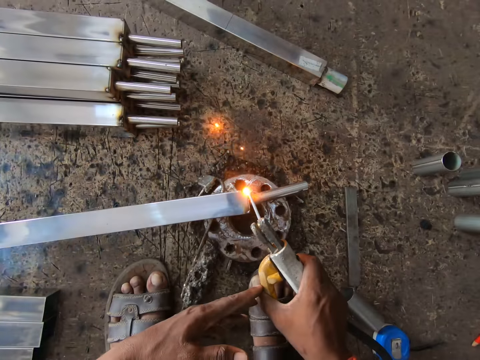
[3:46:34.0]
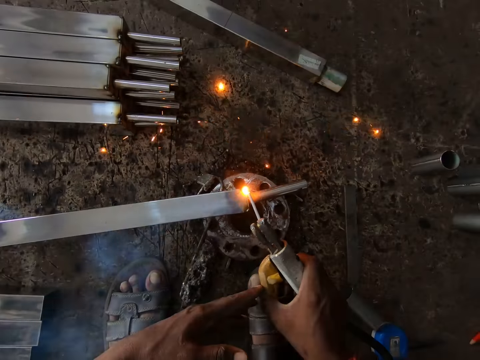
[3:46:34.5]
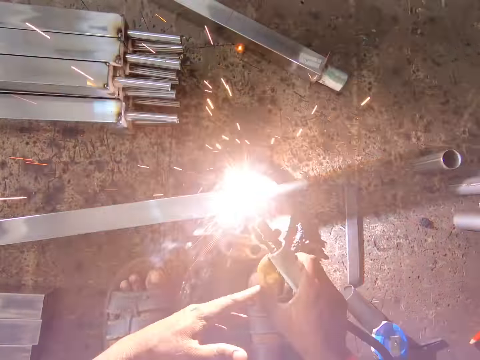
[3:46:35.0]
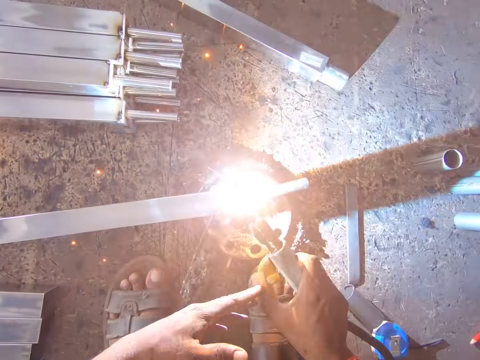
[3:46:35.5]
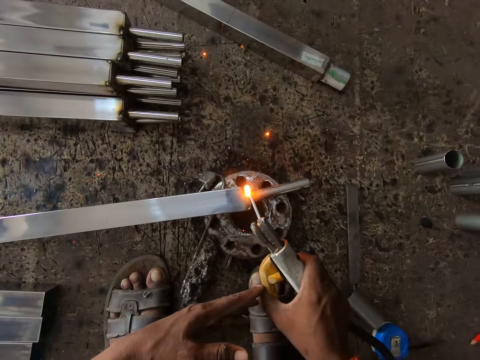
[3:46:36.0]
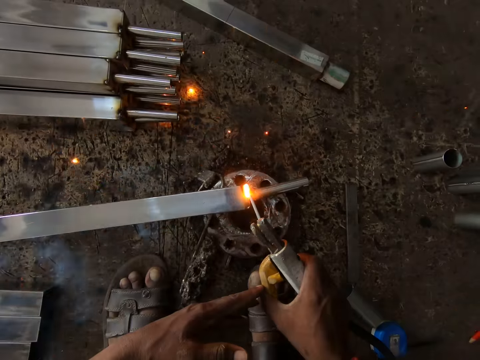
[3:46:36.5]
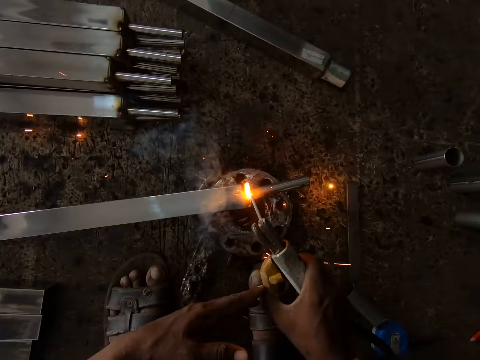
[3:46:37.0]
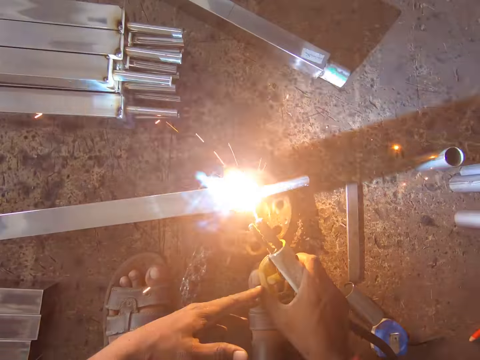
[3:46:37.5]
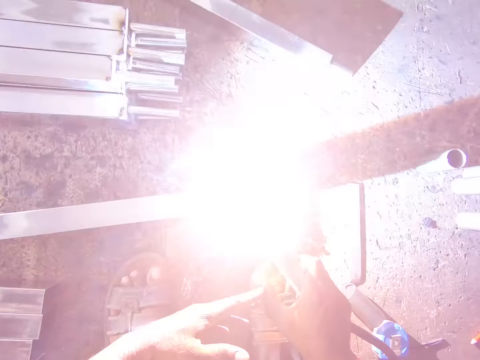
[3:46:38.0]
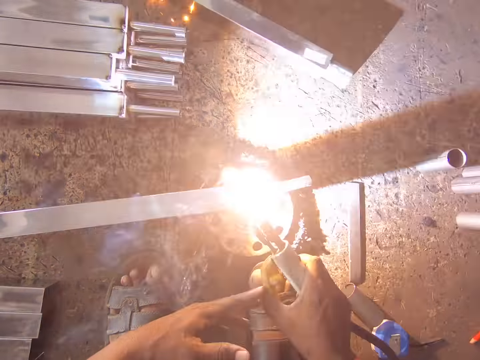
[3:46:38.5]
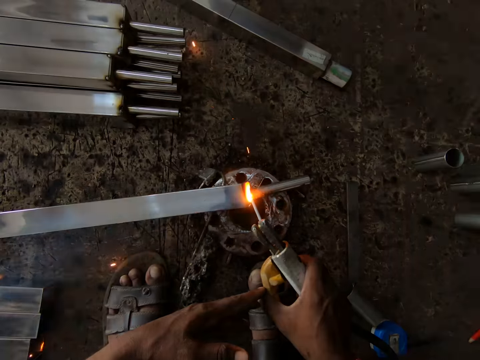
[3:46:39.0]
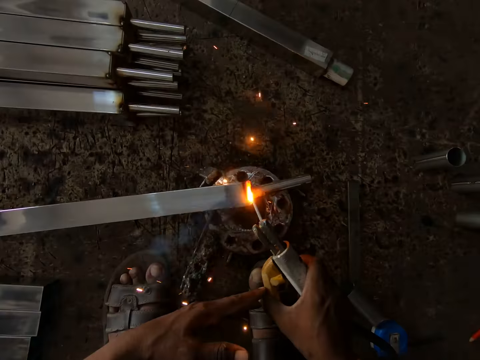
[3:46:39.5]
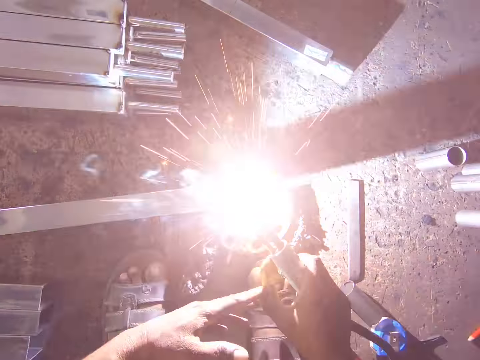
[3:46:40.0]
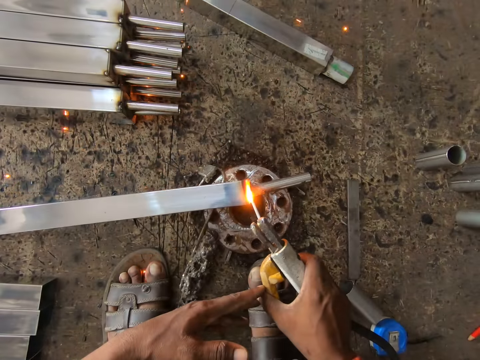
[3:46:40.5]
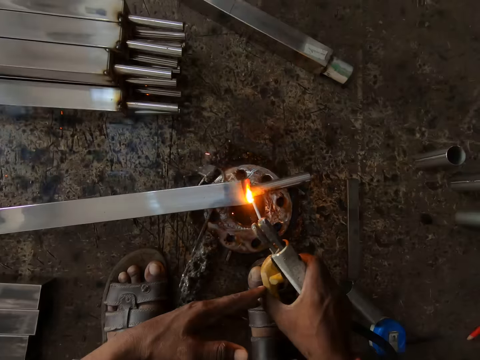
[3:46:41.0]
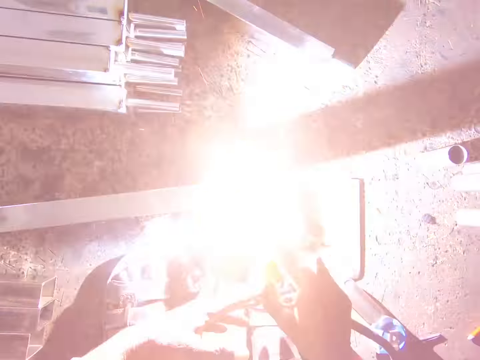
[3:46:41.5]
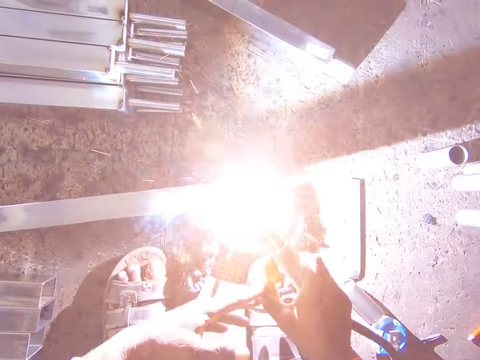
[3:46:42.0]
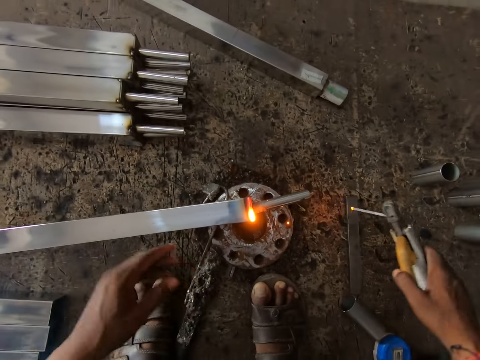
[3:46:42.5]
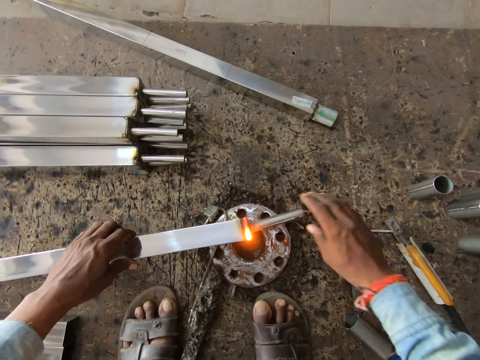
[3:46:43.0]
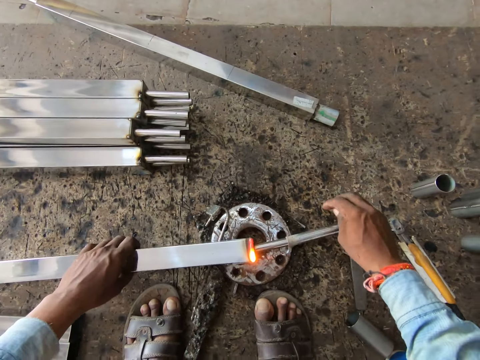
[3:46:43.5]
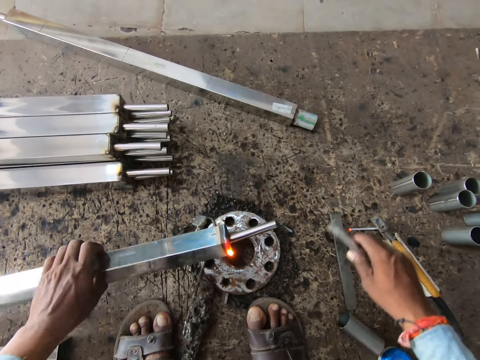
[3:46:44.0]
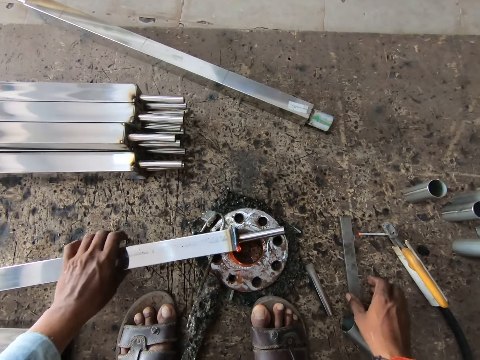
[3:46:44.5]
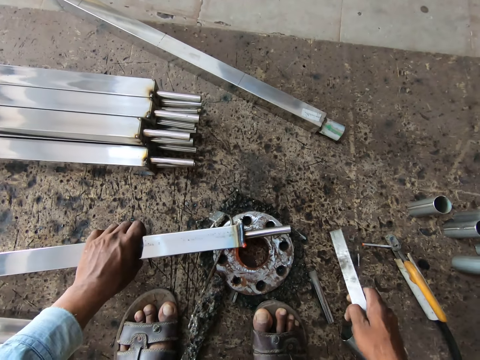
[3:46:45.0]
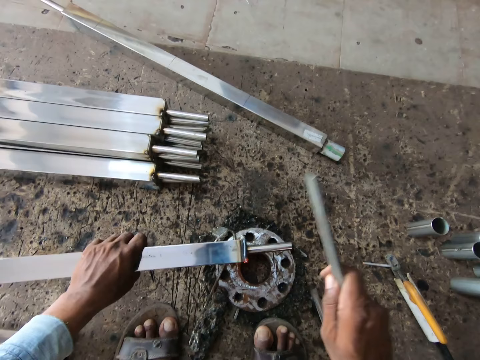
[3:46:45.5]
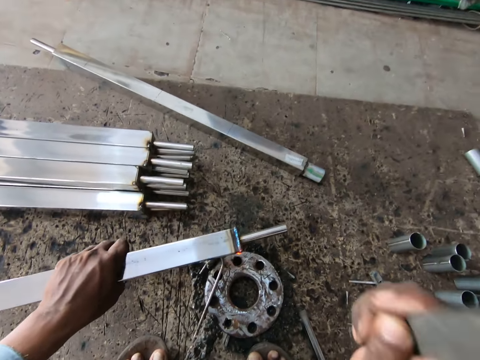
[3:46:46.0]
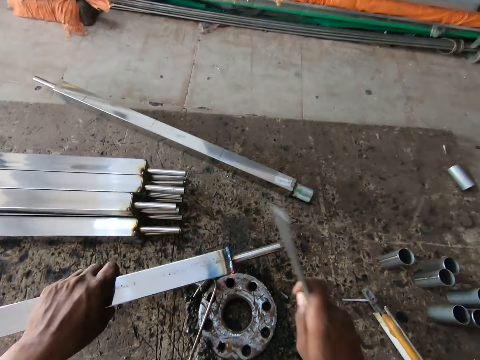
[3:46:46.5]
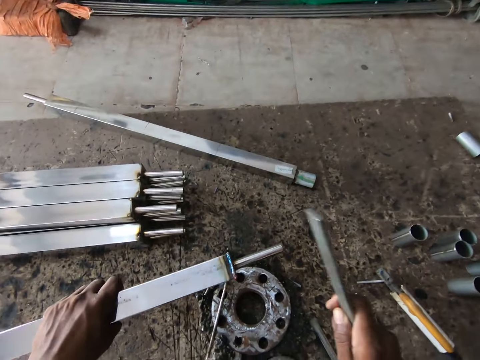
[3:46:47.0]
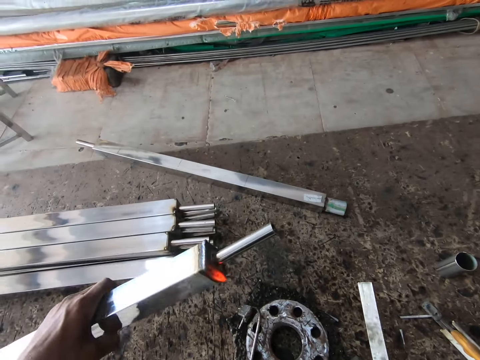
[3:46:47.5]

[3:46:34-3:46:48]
The camera wearer drops the welding torch on the floor with his right hand. He pulls the iron from the iron rod with his right hand. He drops the iron on the floor with his right hand. He picks up the iron on the floor with his right hand and hits the iron rod with the iron in his right hand. He lifts metal with his left hand.

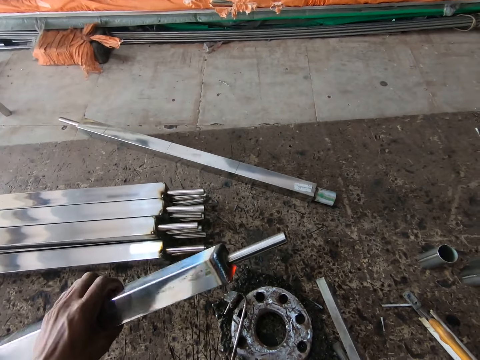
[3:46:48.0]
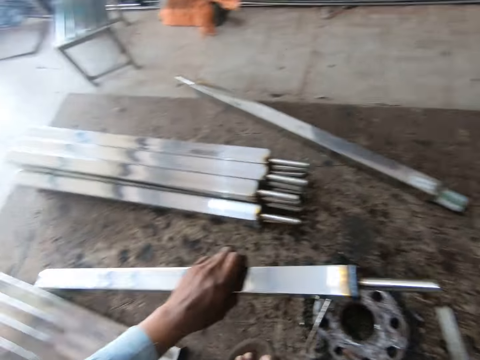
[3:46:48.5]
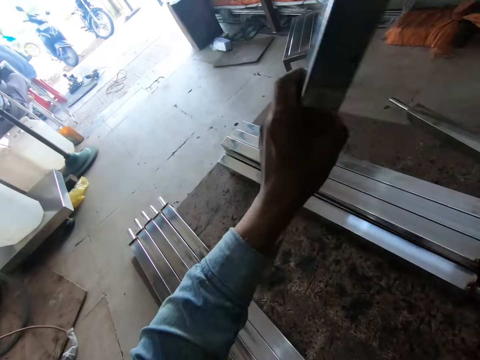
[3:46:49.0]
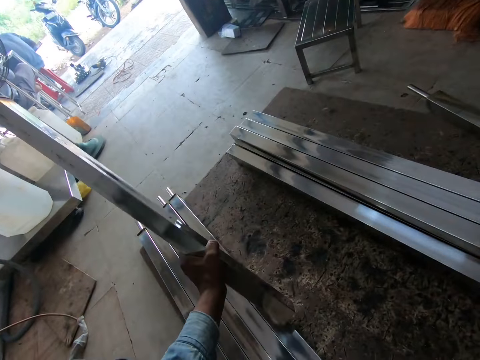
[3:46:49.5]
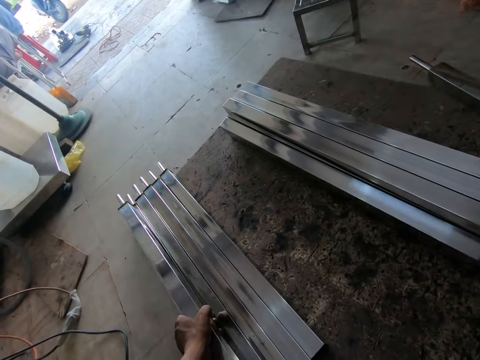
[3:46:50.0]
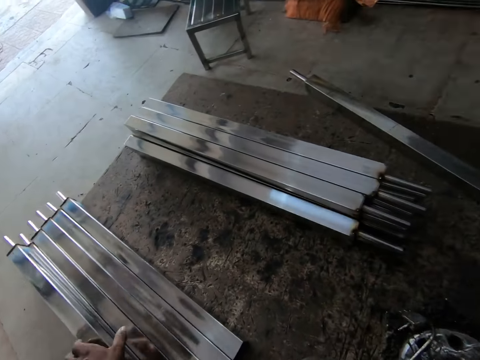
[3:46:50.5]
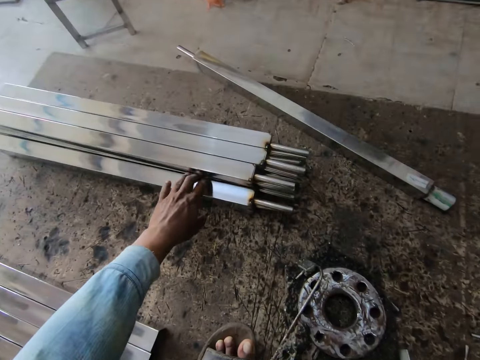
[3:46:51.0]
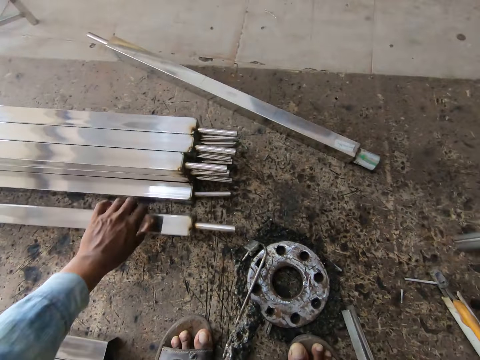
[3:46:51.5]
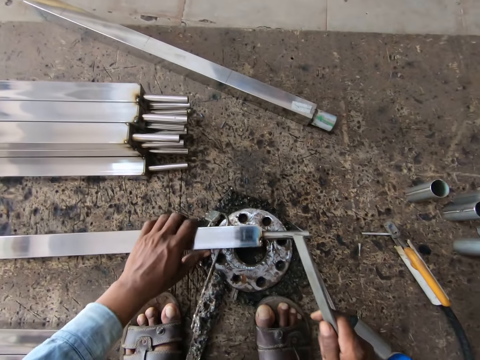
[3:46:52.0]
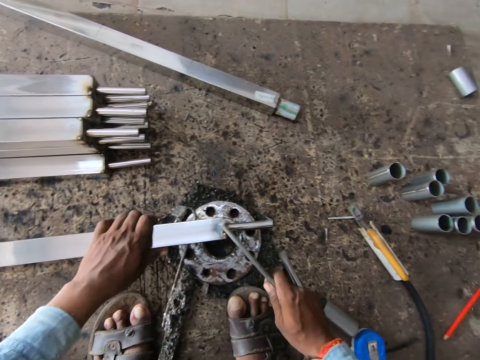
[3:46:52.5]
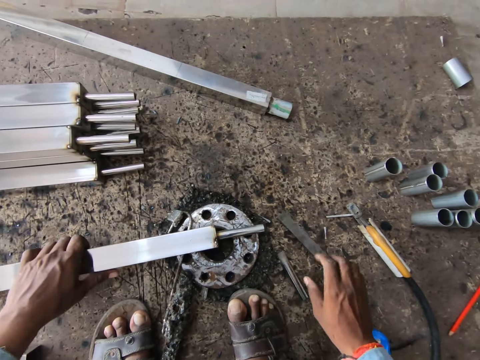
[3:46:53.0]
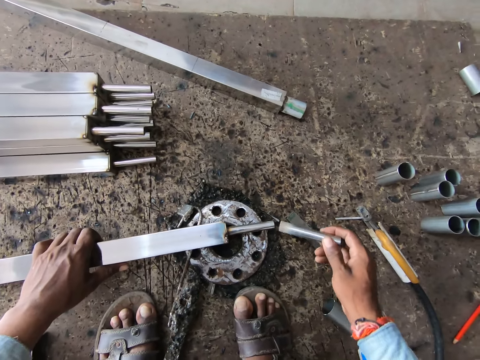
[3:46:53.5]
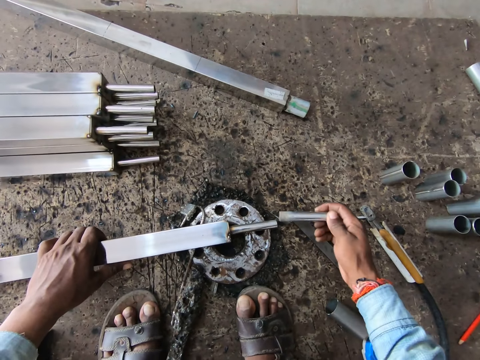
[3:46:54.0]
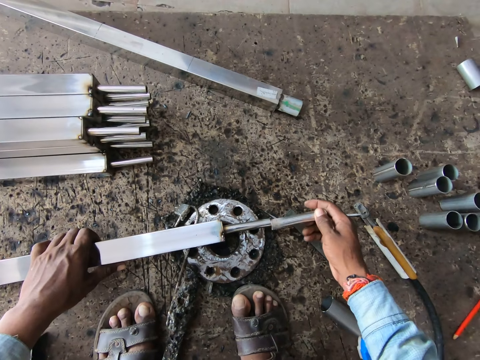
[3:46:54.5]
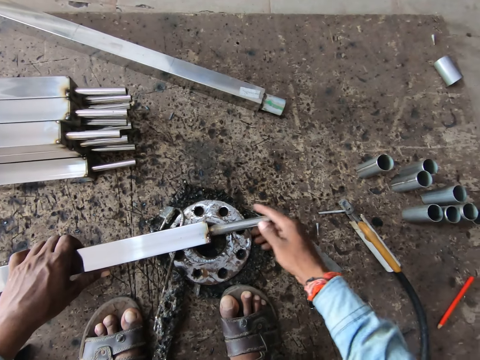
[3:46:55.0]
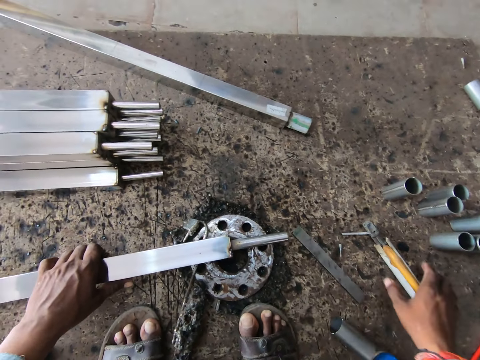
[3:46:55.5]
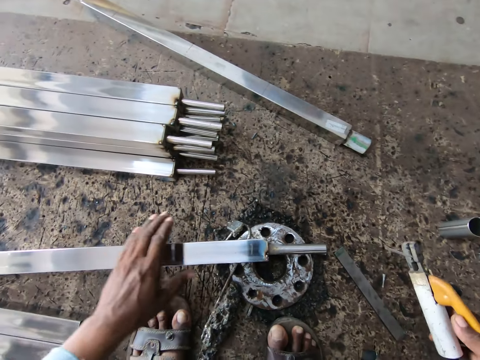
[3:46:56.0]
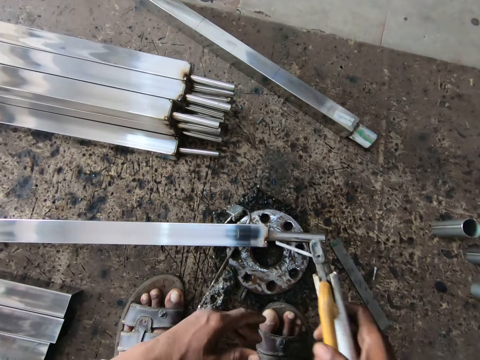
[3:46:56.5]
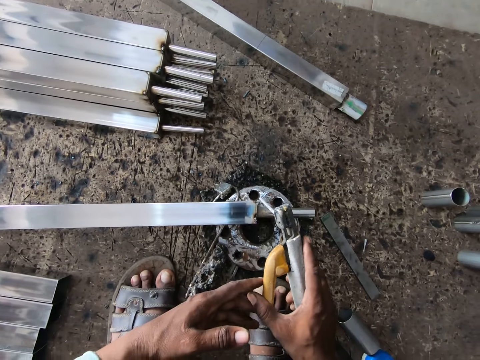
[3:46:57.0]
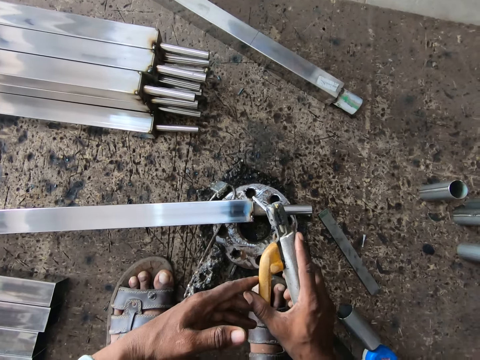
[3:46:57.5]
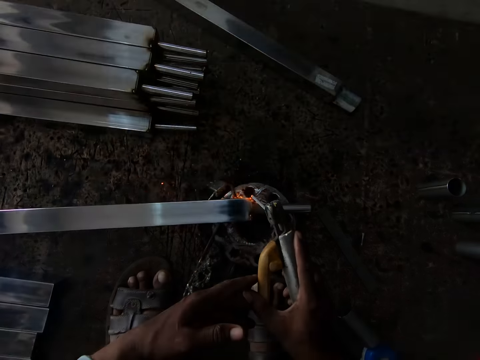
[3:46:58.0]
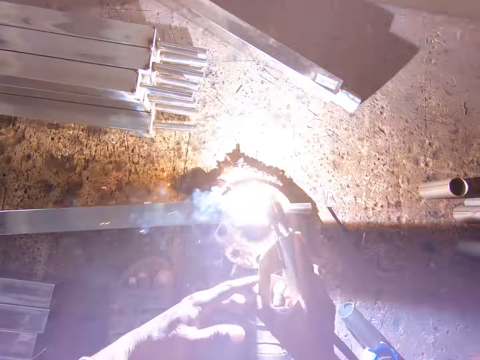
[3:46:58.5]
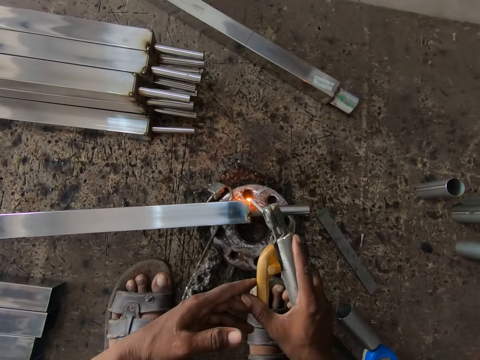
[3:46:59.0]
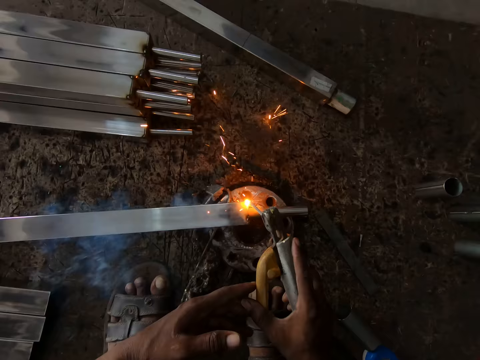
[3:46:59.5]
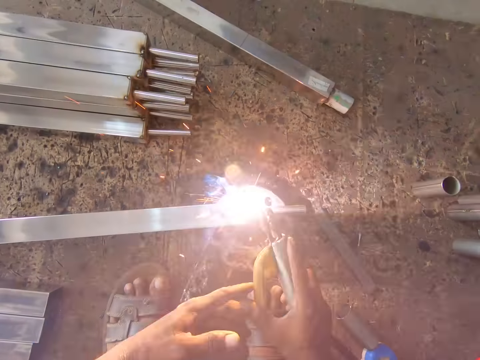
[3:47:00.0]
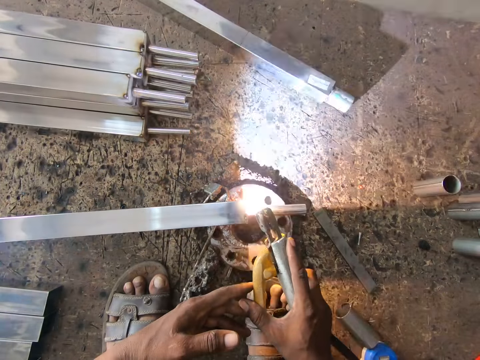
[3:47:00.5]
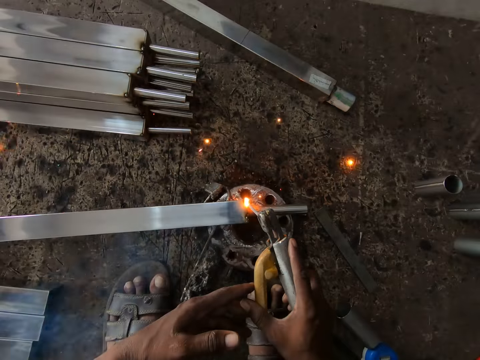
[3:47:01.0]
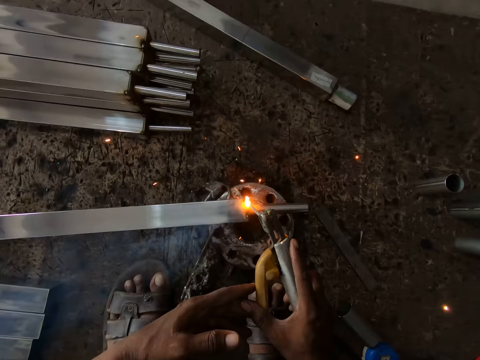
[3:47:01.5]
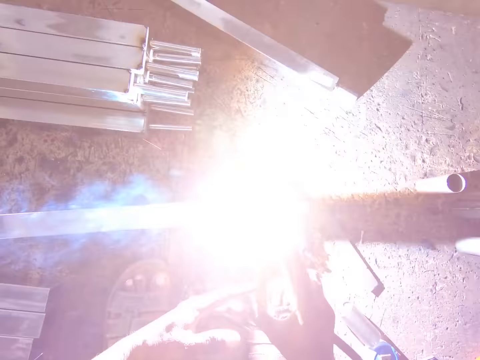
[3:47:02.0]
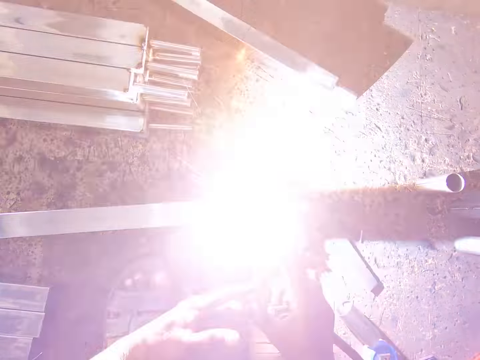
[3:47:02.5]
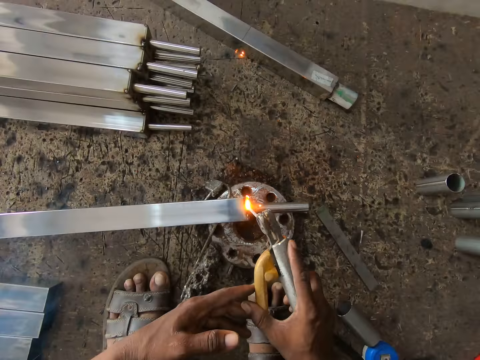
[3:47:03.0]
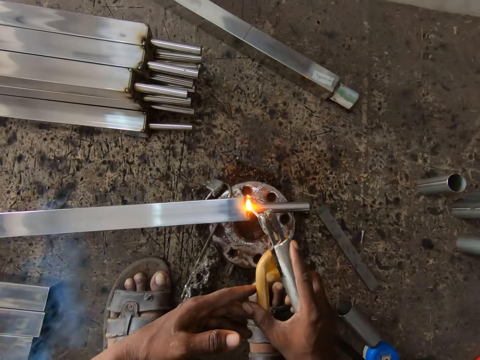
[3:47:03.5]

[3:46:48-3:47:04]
The camera wearer looks around. He lifts metal with his left hand. He drops the iron rod on the floor with his left hand. He looks around. He picks up metal with his left hand. He hits the iron rod with the iron in his right hand. He places the metal in his left hand on metal. He drops the iron on the floor with his right hand. He inserts the iron into the iron rod in his left hand with his right hand. He picks up a metal pipe from the ground. He picks up the welding torch or electrode holder on the floor with his right hand. He welds the iron rod with the welding torch in both hands. He holds the electrode holder with both hands.
